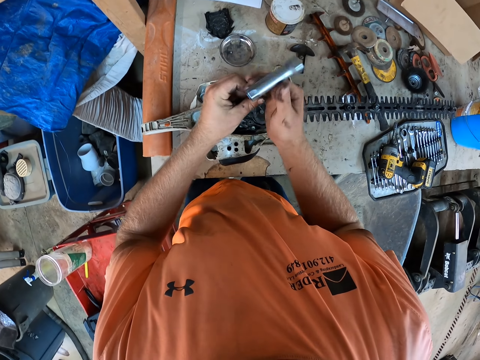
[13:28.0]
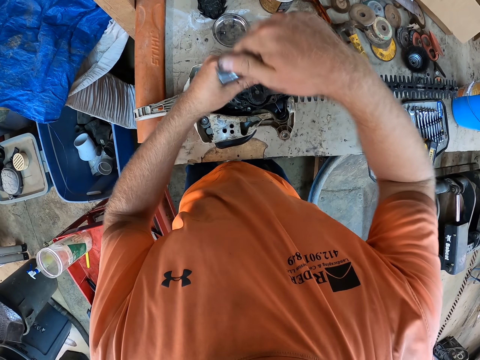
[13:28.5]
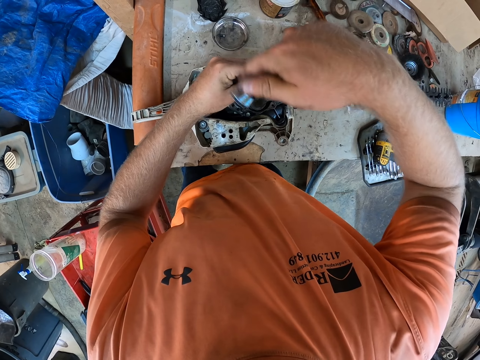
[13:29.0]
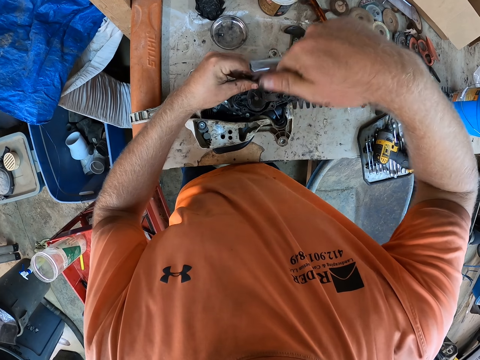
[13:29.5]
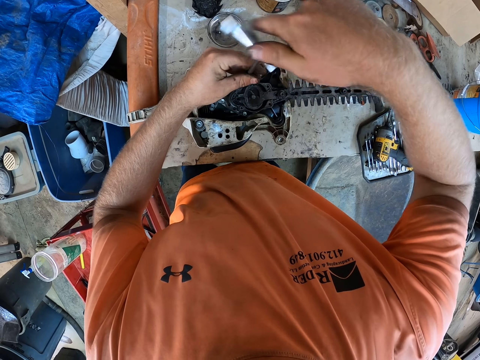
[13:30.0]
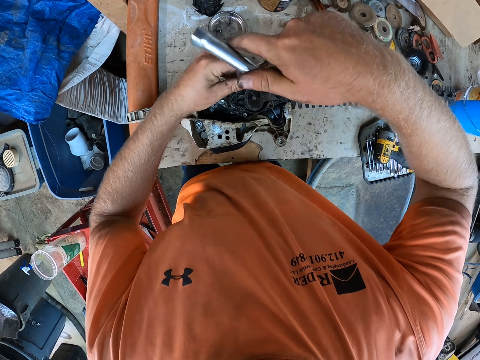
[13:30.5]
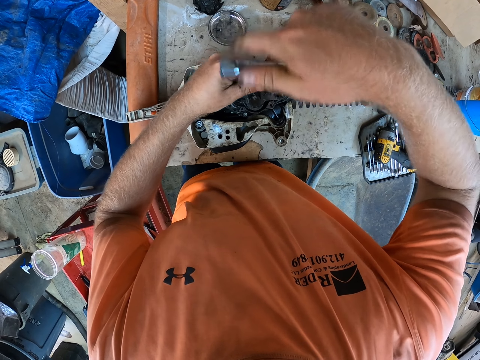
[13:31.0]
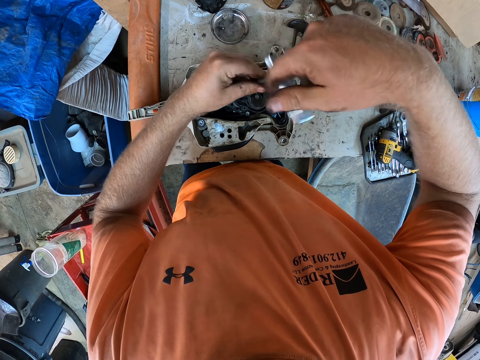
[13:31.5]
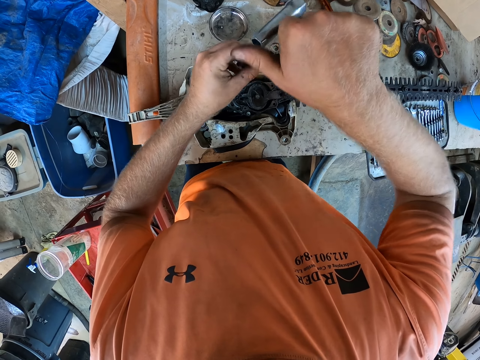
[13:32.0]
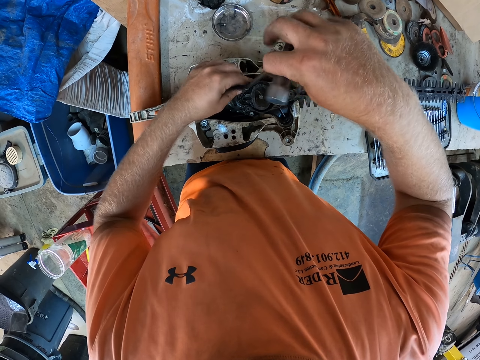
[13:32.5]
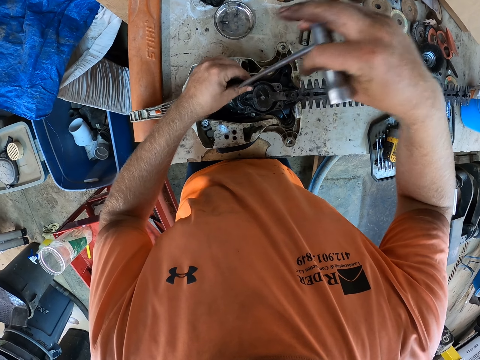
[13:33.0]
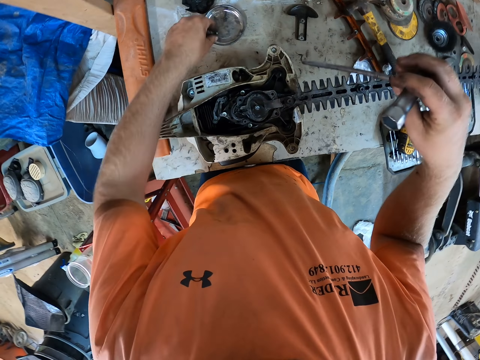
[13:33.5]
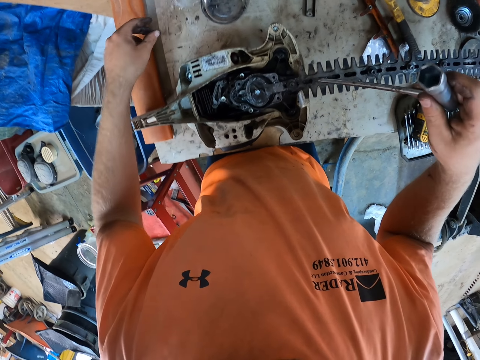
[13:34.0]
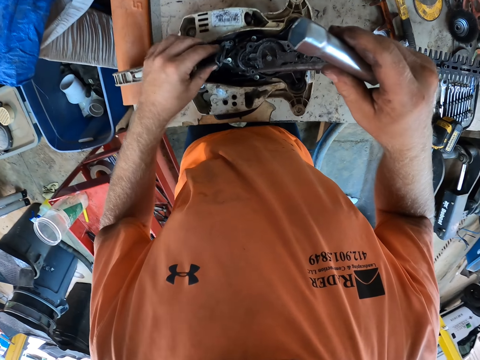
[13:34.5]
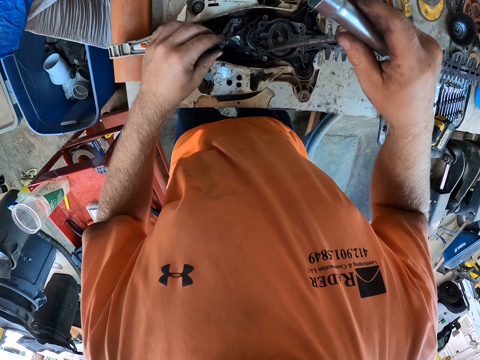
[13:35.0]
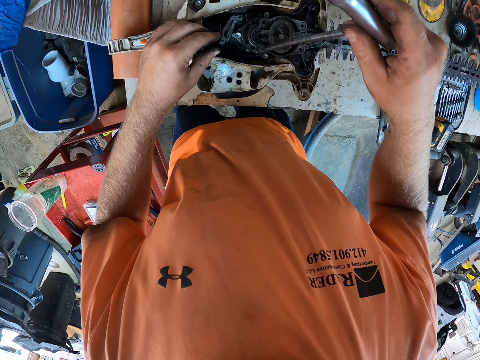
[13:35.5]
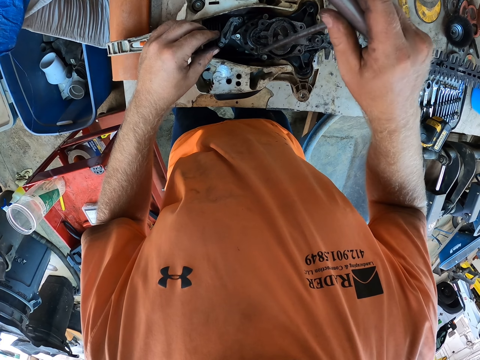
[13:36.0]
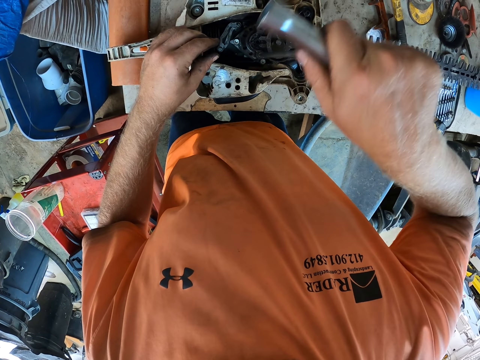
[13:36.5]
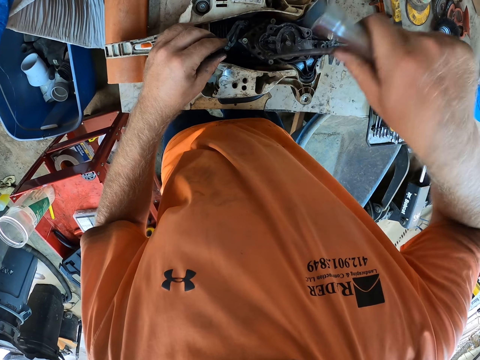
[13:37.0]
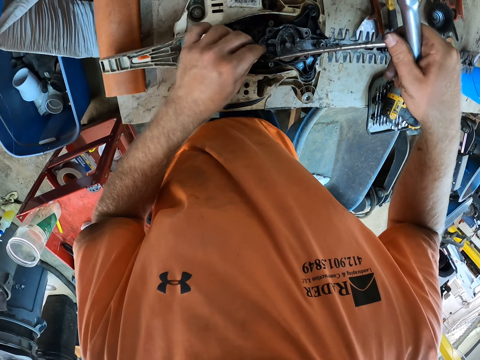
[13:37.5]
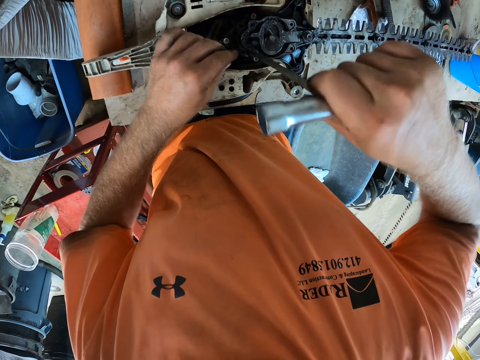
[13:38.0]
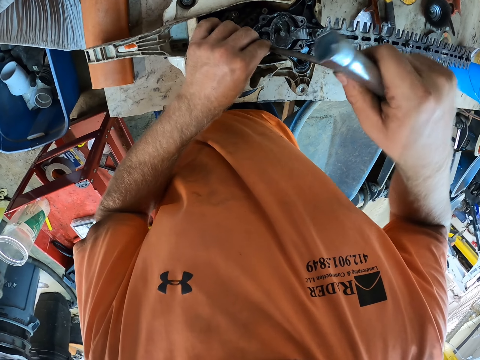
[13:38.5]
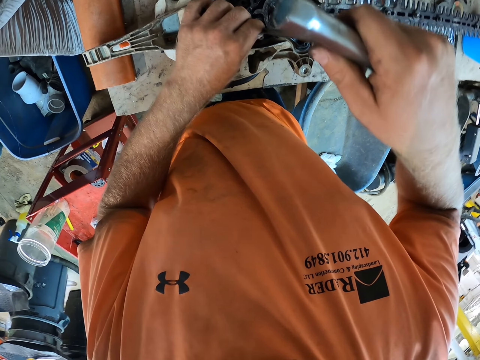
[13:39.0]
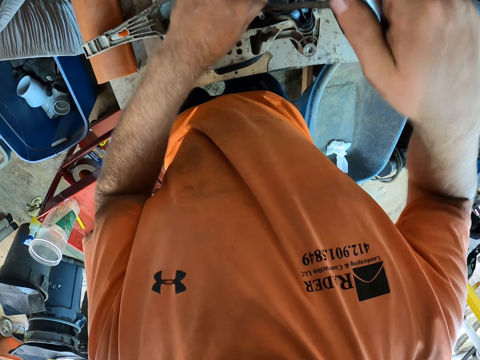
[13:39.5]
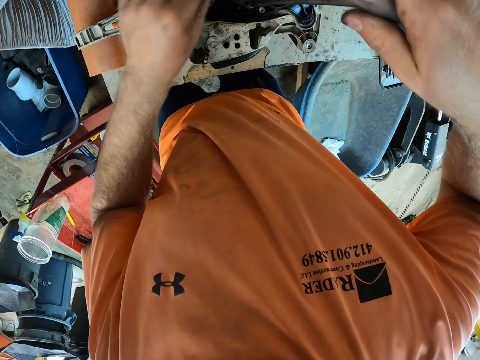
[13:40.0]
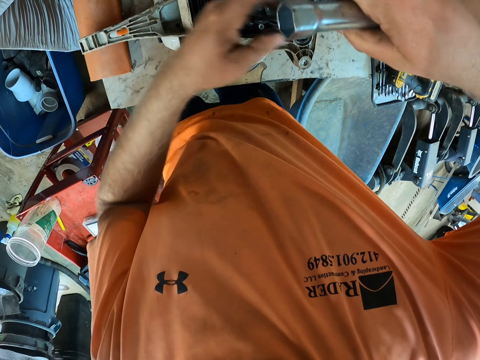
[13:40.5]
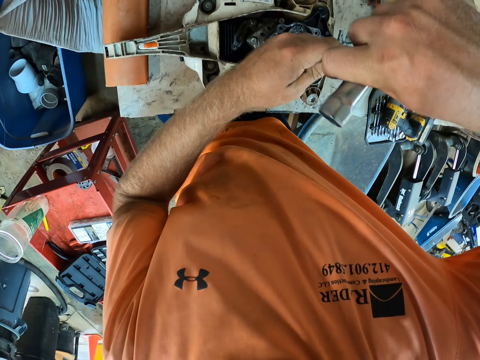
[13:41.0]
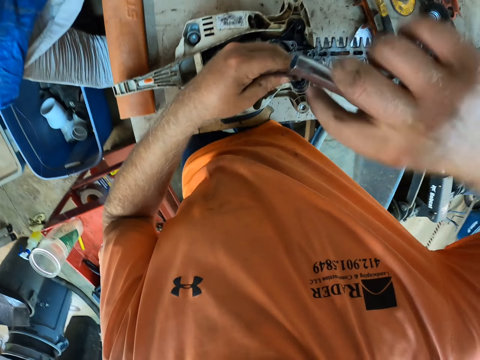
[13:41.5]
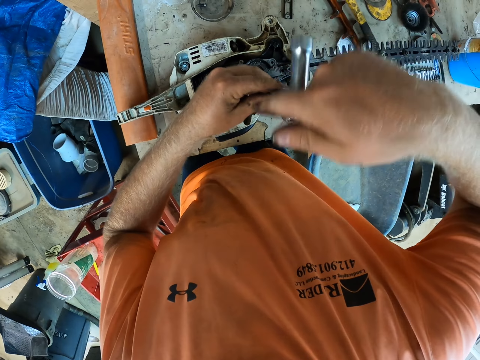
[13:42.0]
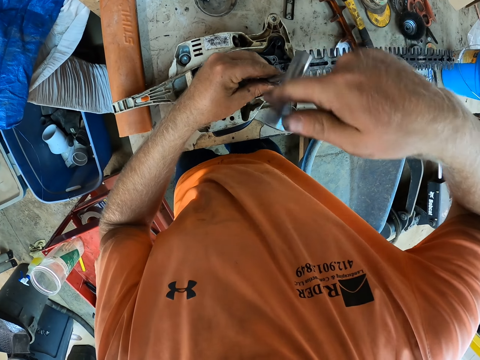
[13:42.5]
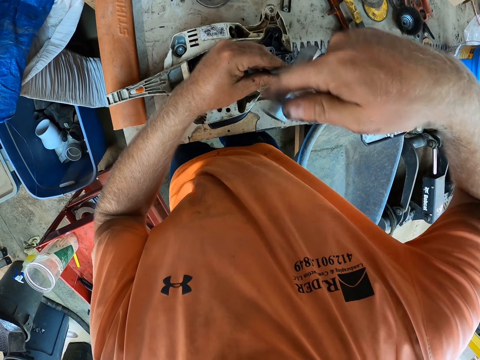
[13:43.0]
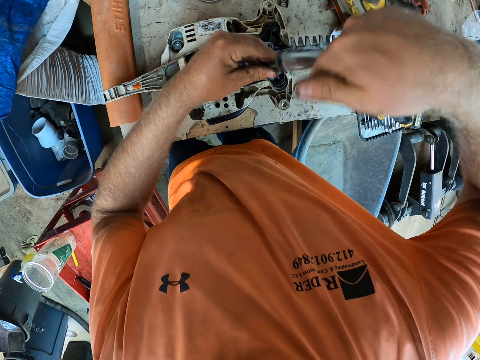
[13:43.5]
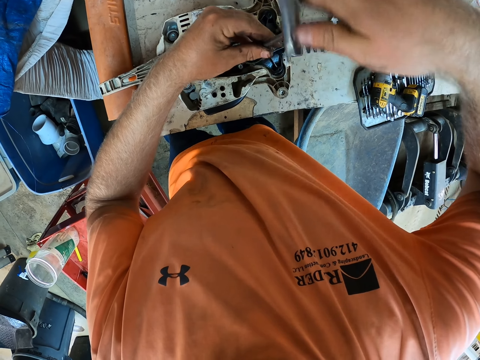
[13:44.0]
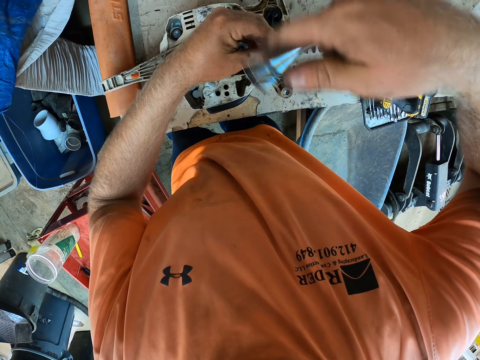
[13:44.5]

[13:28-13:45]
The camera wearer picks the screw from the hedge trimmer engine with his left hand and puts the screw into the tin of bolts with his left hand. He places the T-shaped screwdriver on the hedge trimmer engine with his right hand. He loosens a screw from the hedge trimmer engine with the T-shaped screwdriver in both hands.

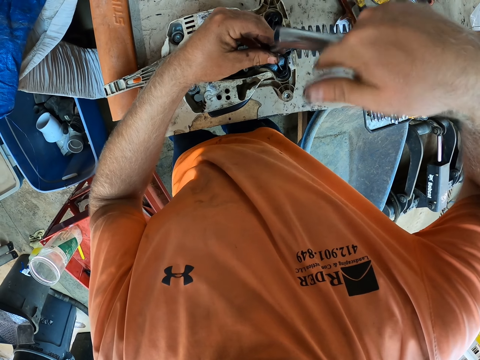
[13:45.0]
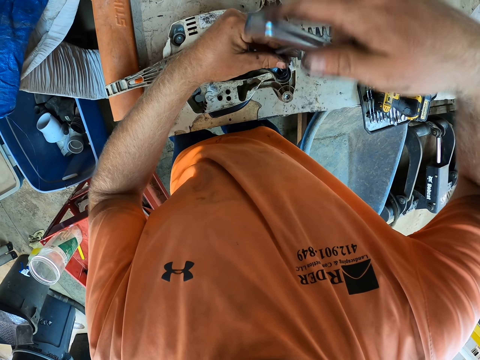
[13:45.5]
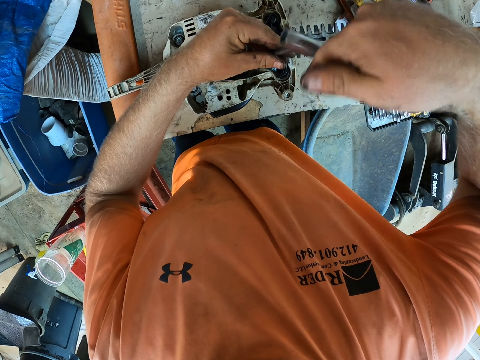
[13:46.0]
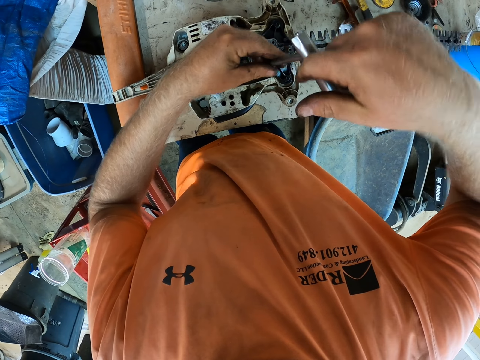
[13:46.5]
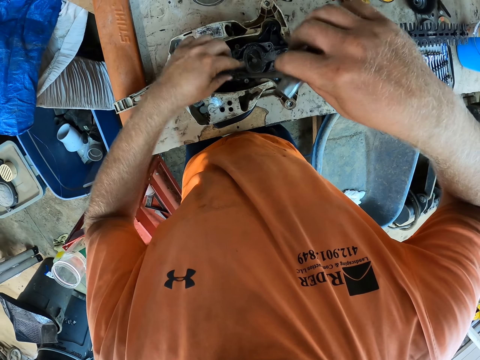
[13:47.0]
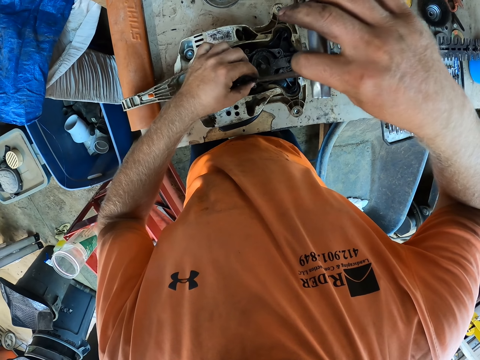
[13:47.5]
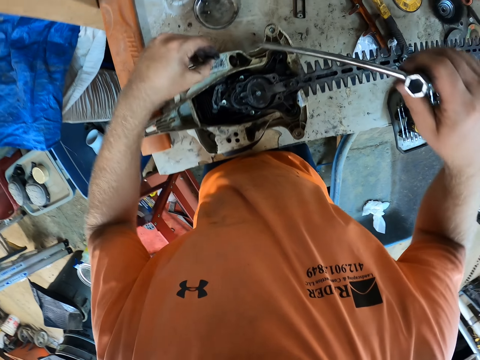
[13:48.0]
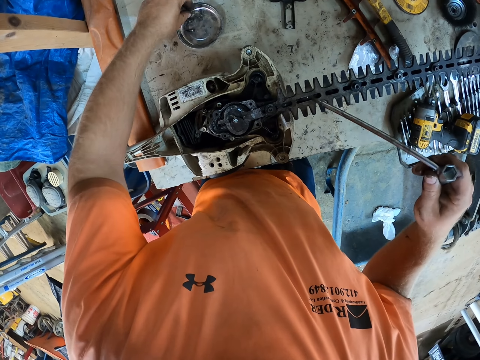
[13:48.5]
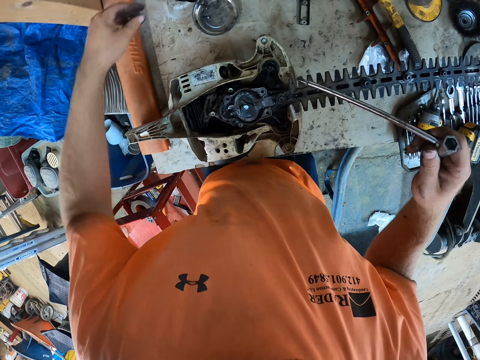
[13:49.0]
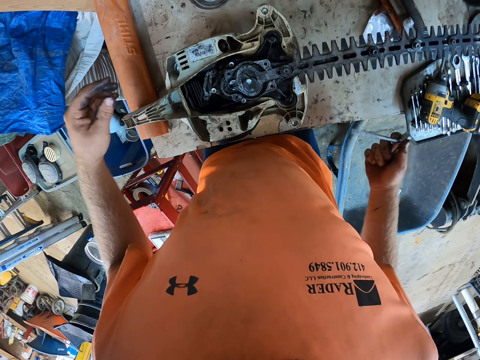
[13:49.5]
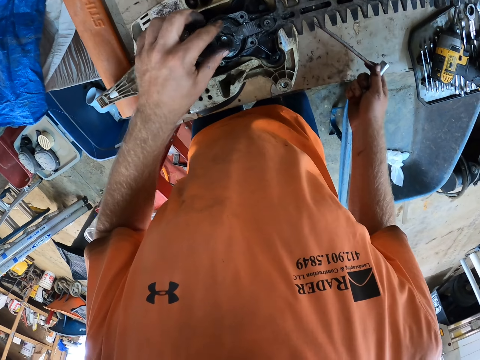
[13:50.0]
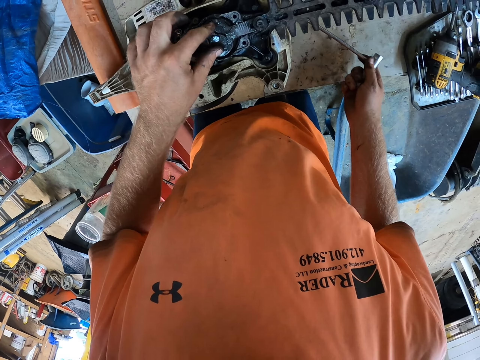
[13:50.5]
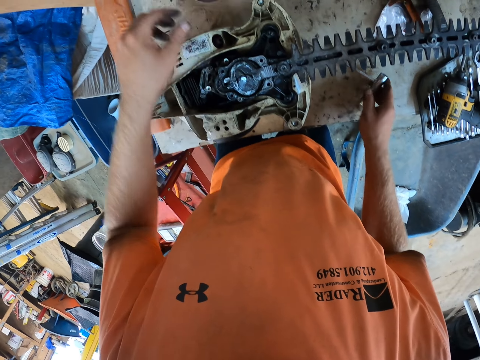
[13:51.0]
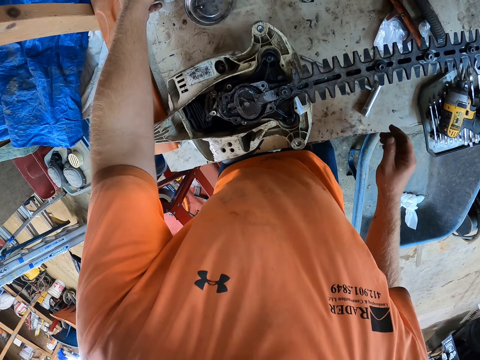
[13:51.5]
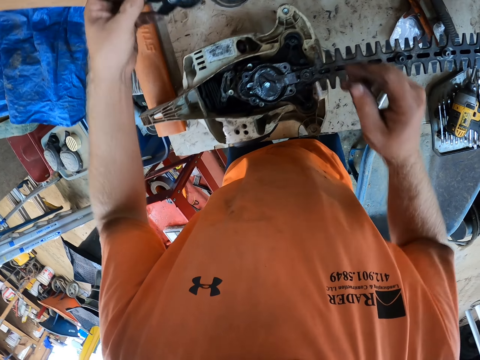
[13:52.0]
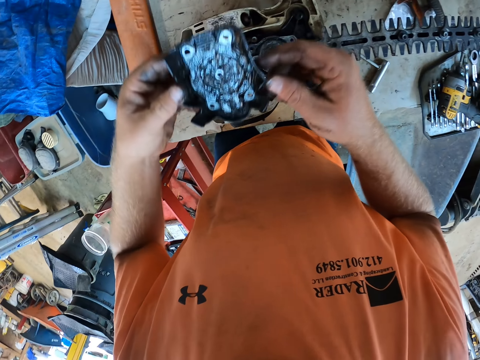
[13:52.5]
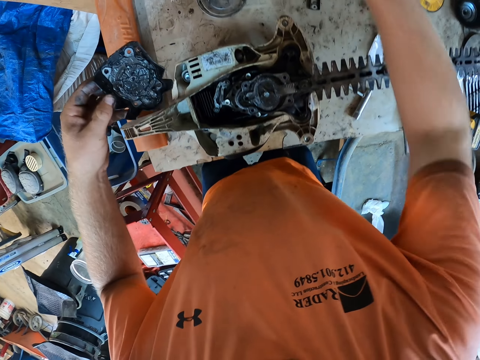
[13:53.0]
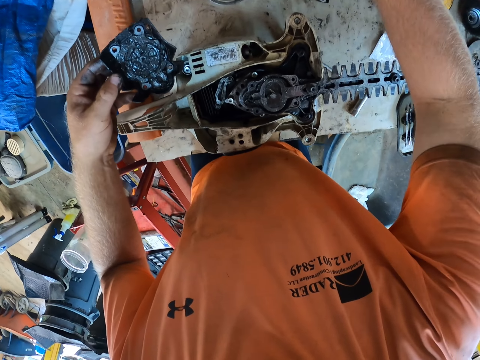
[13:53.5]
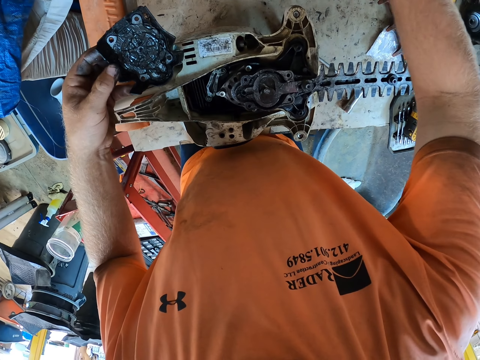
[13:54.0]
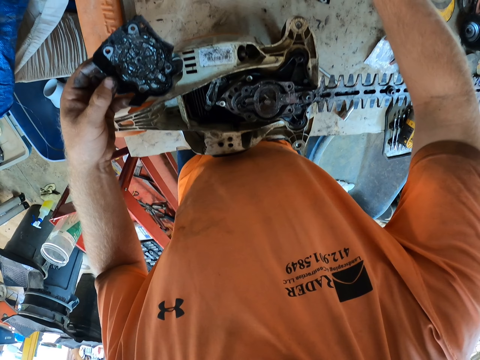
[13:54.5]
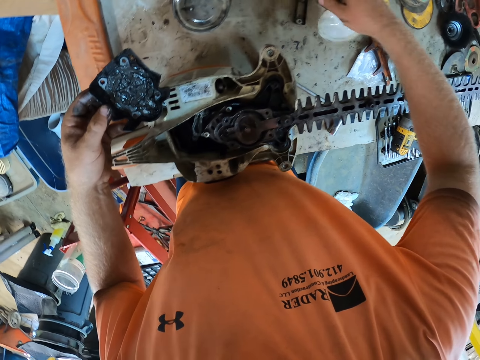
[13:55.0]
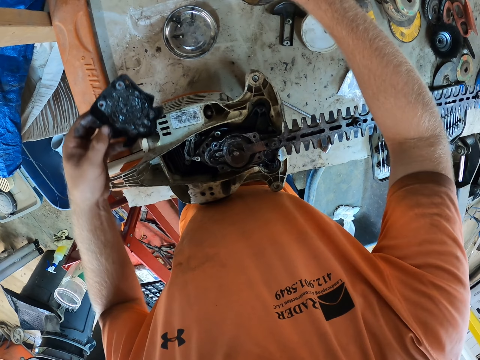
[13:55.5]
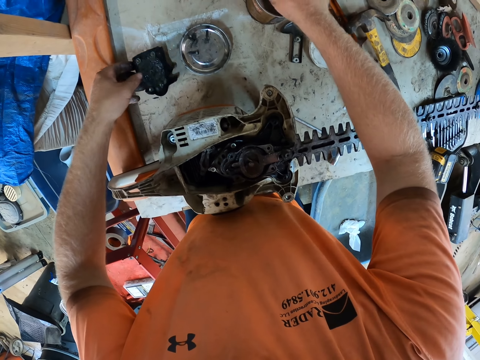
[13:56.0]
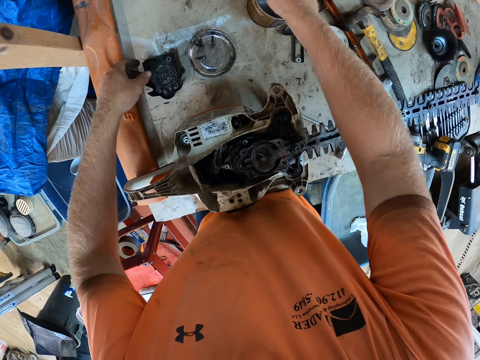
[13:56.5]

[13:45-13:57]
The camera wearer places his left hand on the bolt on the hedge trimmer. He takes the bolt from the T-wrench in his right hand with his left hand. He drops the bolt on the cover with his left hand. He places his left hand on the hedge trimmer. He touches the bolt with his left hand. He drops the T-wrench on a table with his right hand. He places his right hand on a hedge trimmer lid in his left hand. He picks up a scraper with his left hand. He drops the lid on the table with his right hand. He drops the hedge trimmer lid on the table with his right hand.
